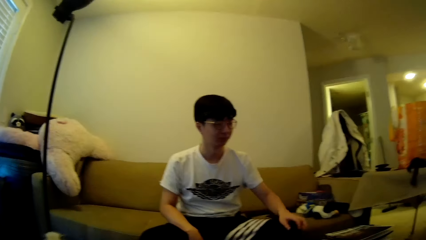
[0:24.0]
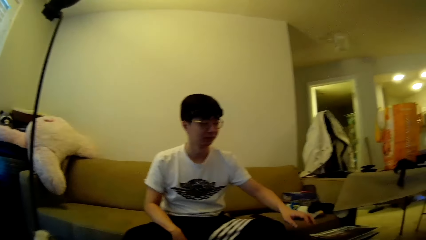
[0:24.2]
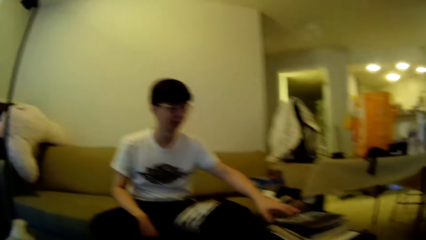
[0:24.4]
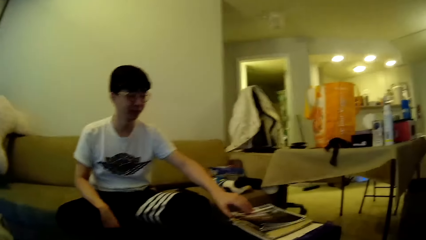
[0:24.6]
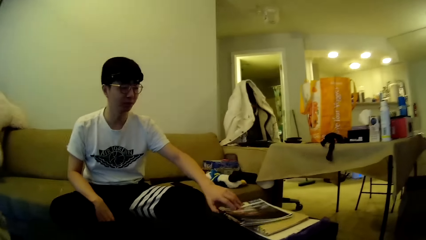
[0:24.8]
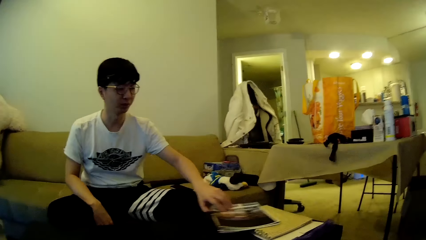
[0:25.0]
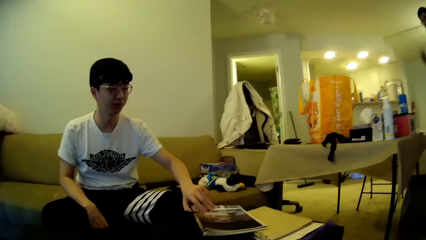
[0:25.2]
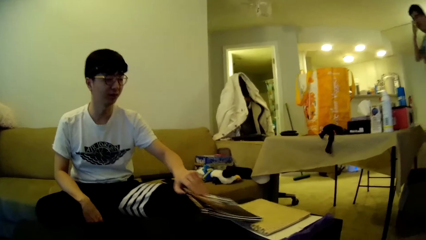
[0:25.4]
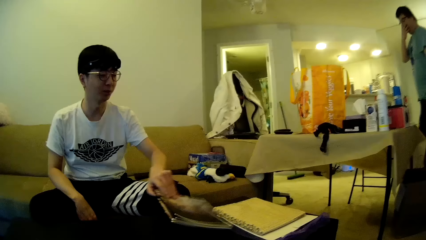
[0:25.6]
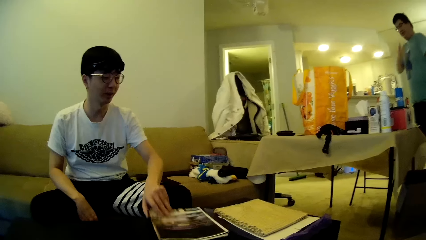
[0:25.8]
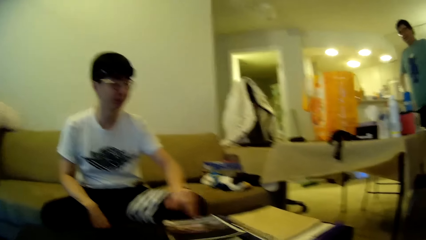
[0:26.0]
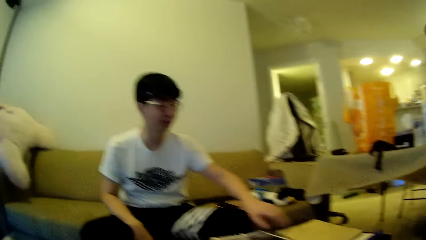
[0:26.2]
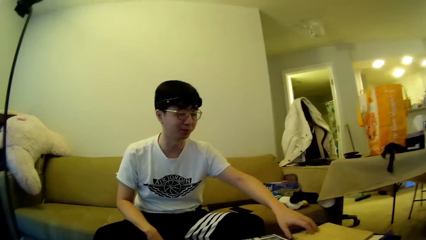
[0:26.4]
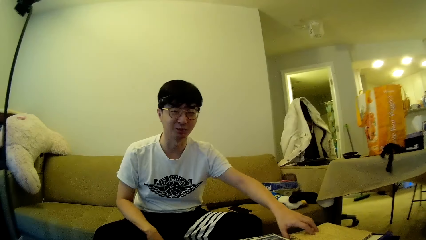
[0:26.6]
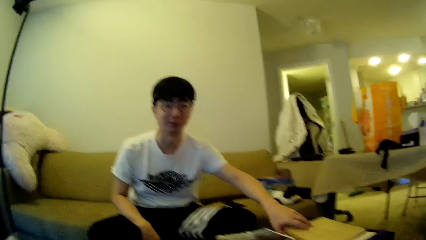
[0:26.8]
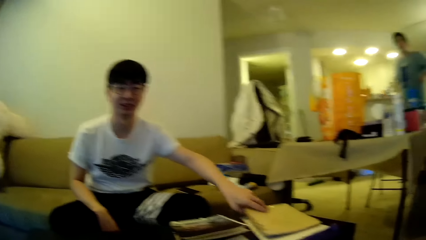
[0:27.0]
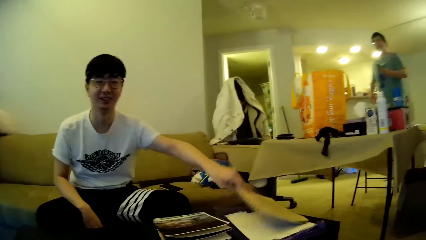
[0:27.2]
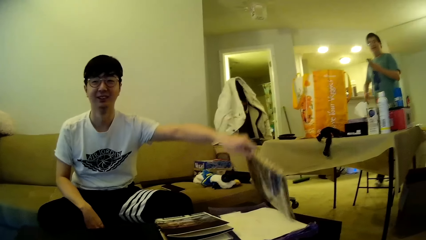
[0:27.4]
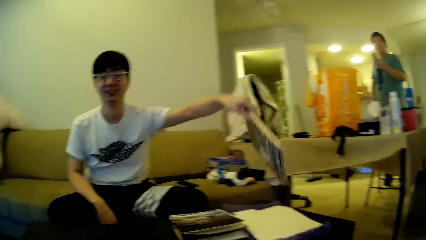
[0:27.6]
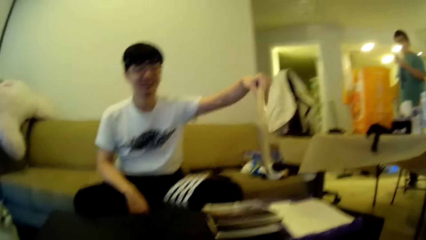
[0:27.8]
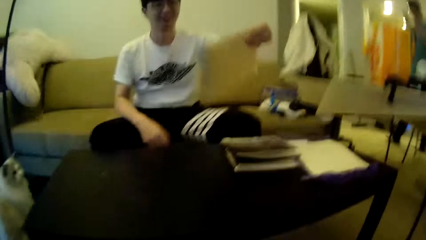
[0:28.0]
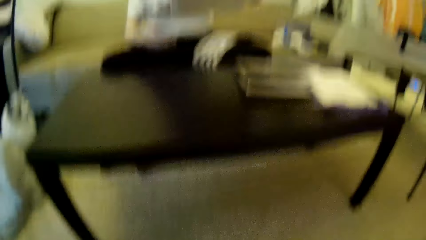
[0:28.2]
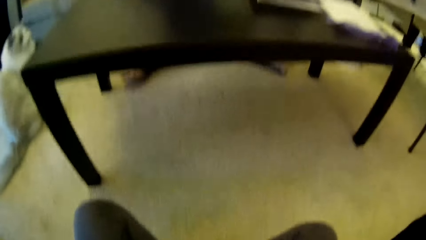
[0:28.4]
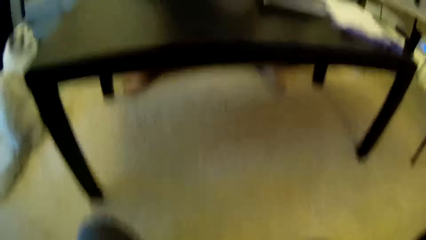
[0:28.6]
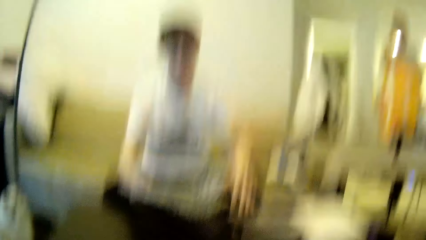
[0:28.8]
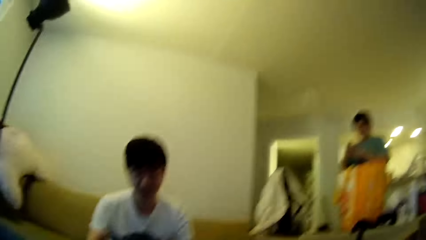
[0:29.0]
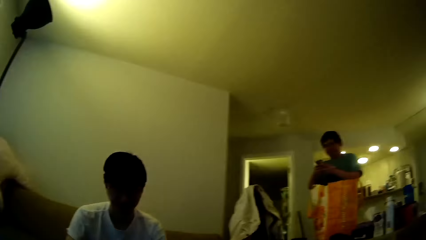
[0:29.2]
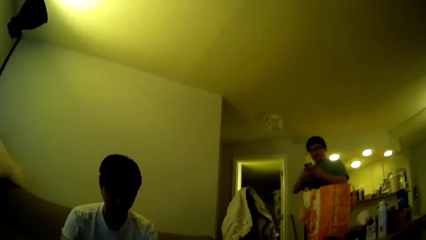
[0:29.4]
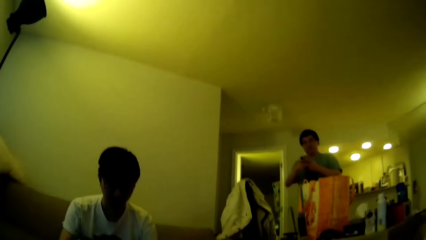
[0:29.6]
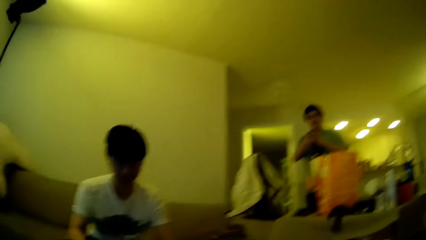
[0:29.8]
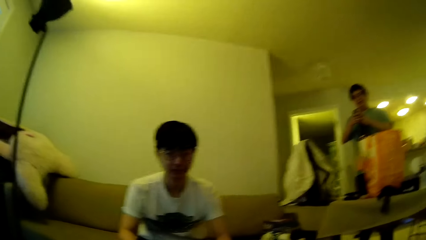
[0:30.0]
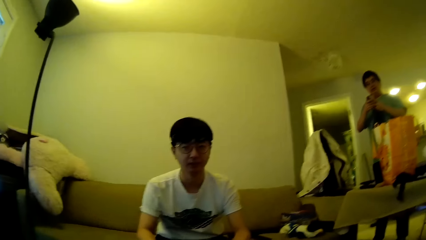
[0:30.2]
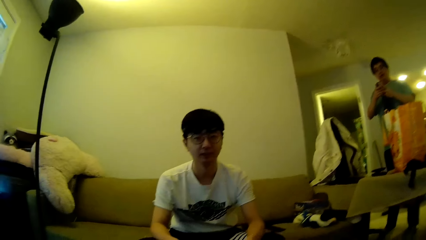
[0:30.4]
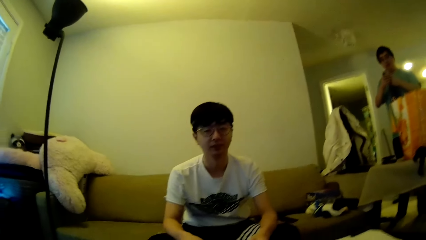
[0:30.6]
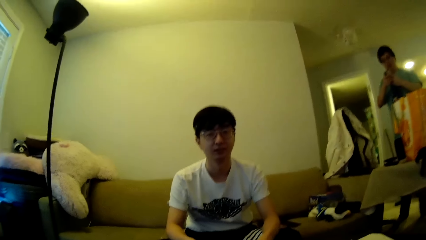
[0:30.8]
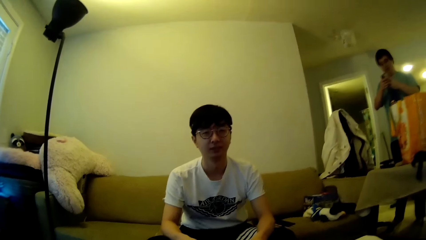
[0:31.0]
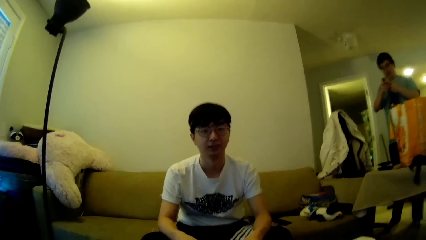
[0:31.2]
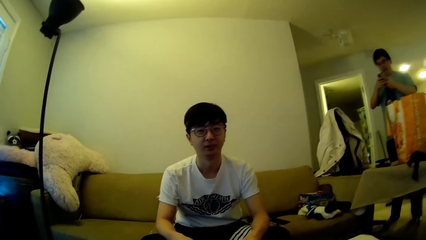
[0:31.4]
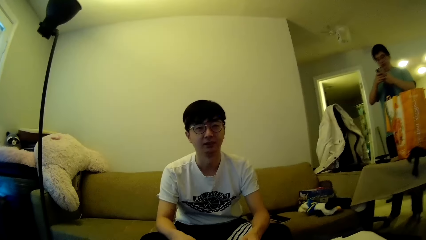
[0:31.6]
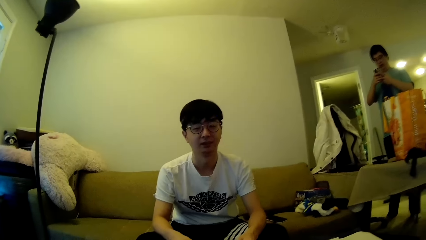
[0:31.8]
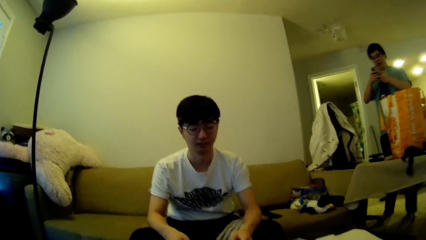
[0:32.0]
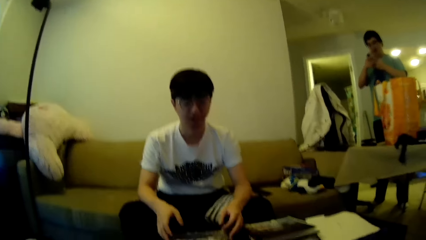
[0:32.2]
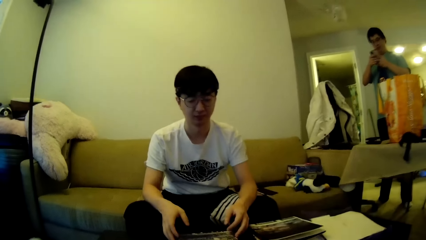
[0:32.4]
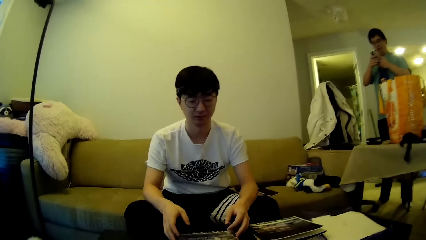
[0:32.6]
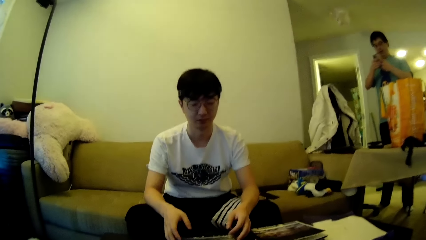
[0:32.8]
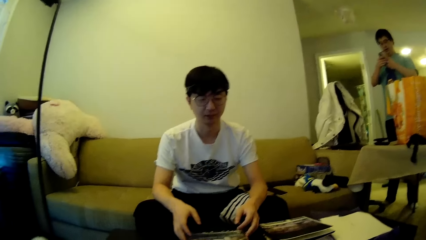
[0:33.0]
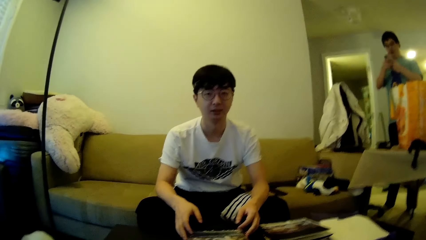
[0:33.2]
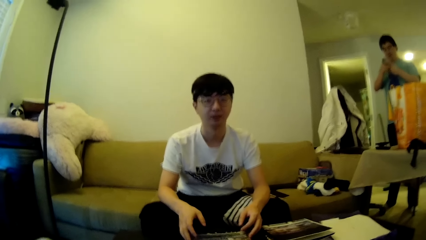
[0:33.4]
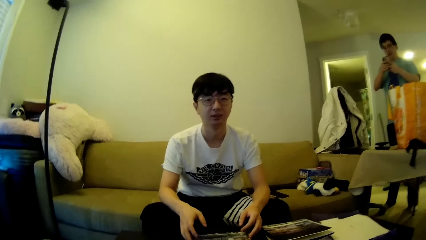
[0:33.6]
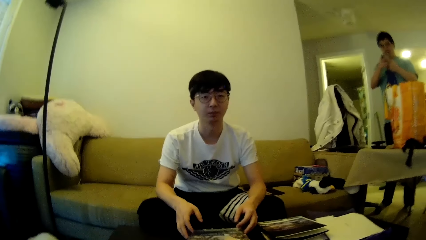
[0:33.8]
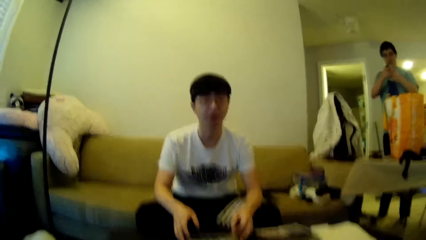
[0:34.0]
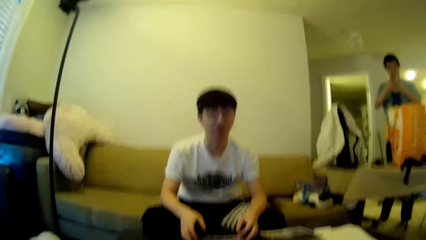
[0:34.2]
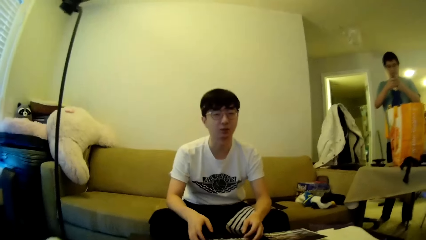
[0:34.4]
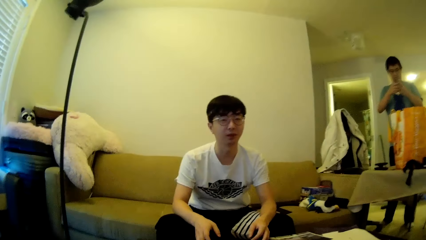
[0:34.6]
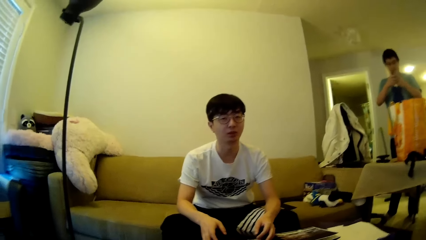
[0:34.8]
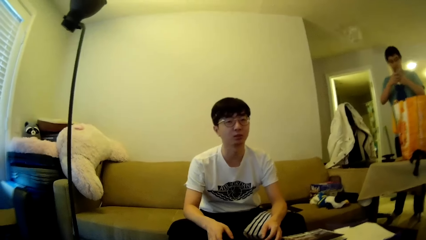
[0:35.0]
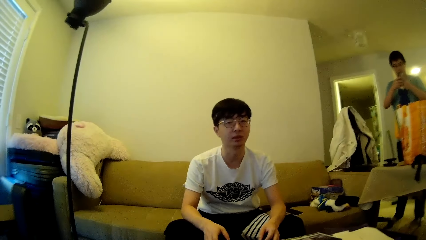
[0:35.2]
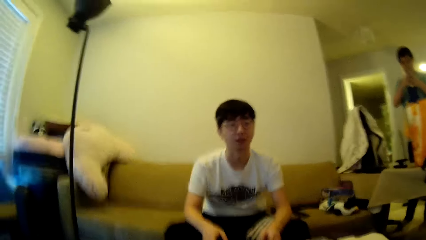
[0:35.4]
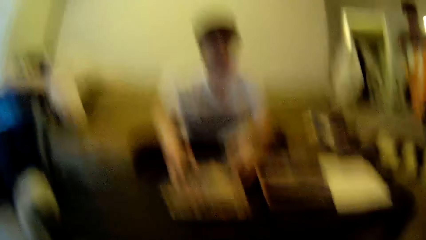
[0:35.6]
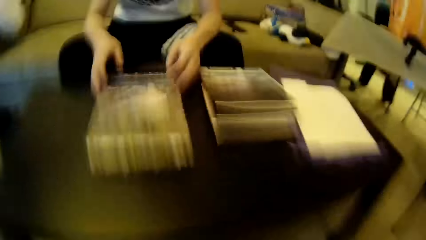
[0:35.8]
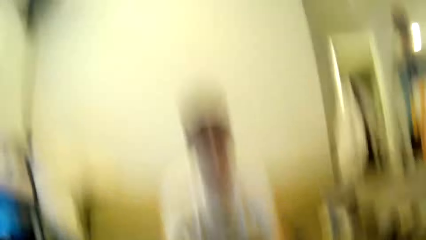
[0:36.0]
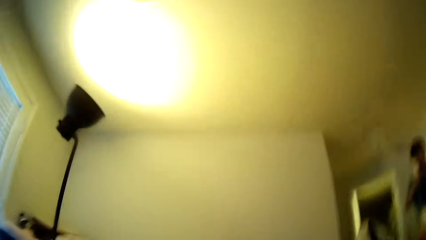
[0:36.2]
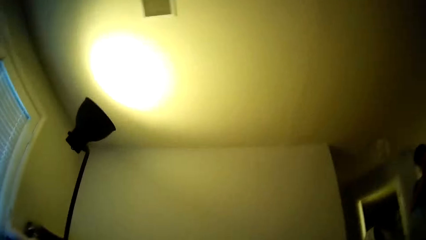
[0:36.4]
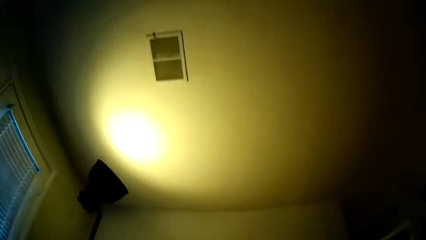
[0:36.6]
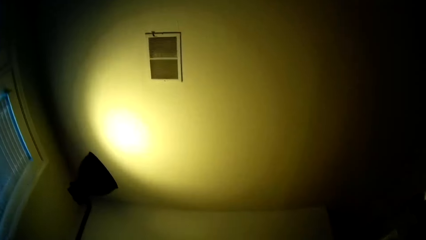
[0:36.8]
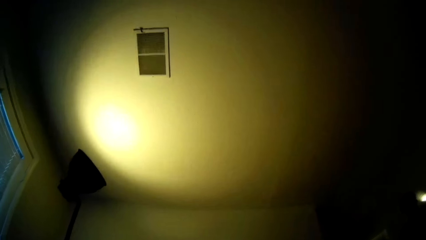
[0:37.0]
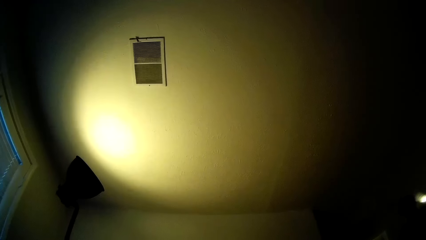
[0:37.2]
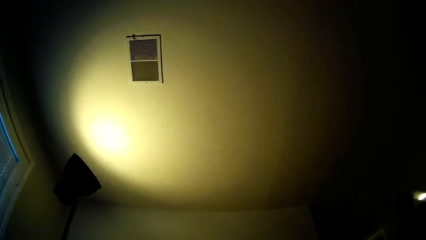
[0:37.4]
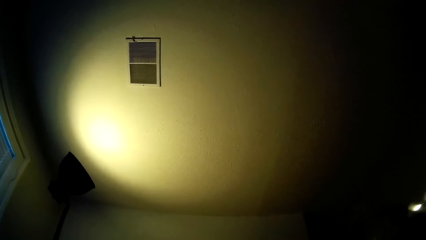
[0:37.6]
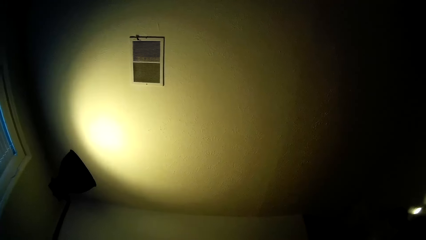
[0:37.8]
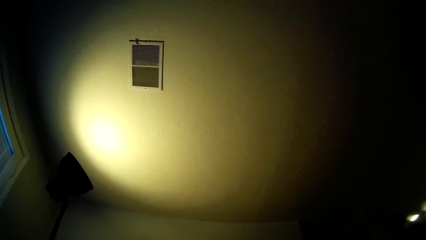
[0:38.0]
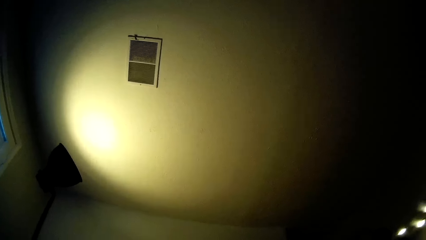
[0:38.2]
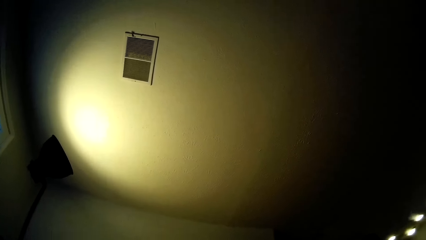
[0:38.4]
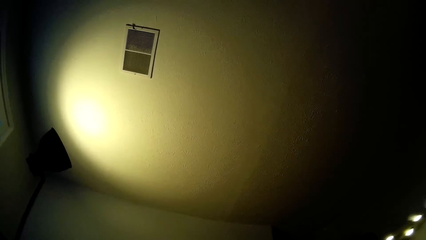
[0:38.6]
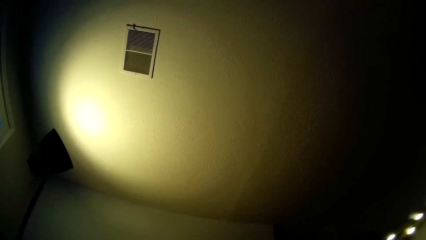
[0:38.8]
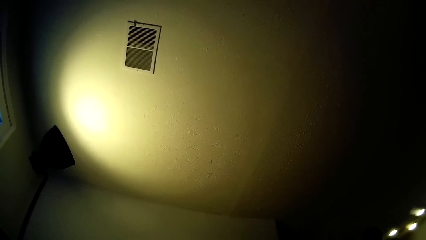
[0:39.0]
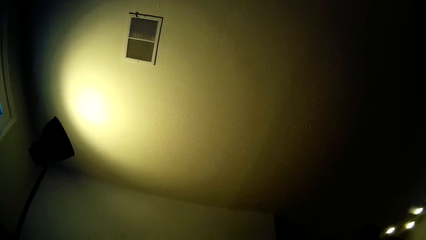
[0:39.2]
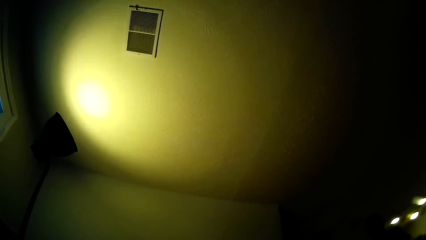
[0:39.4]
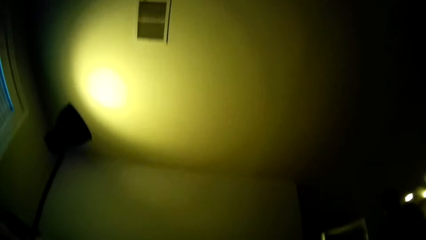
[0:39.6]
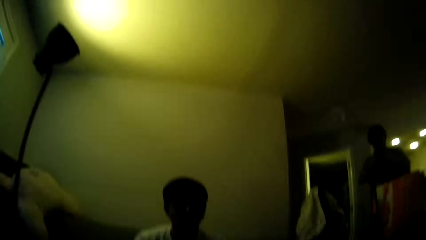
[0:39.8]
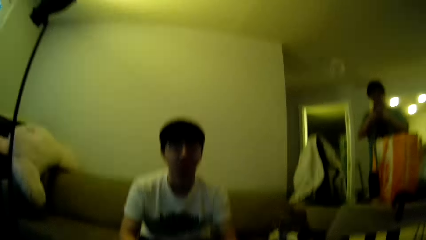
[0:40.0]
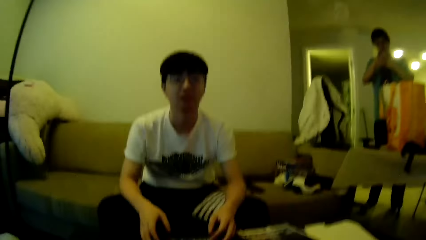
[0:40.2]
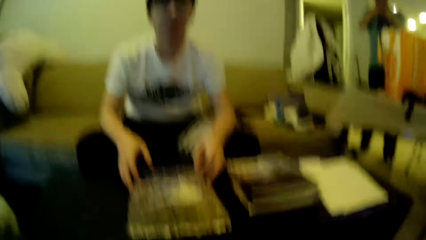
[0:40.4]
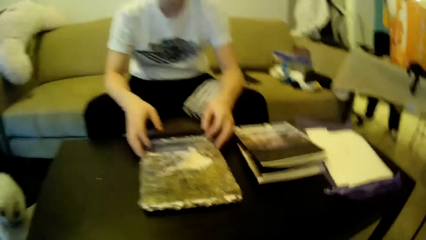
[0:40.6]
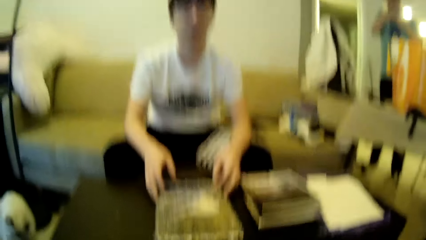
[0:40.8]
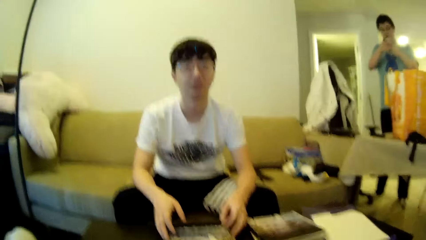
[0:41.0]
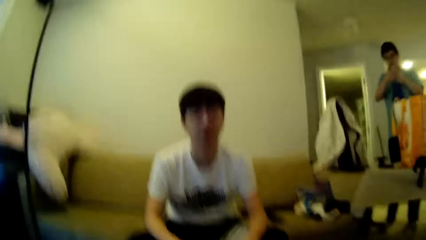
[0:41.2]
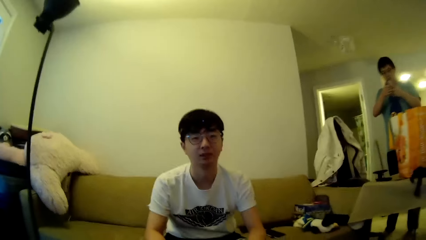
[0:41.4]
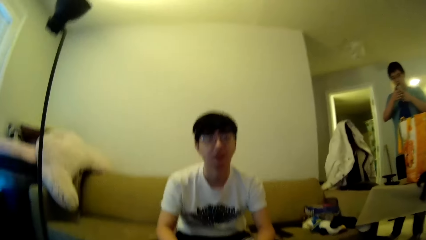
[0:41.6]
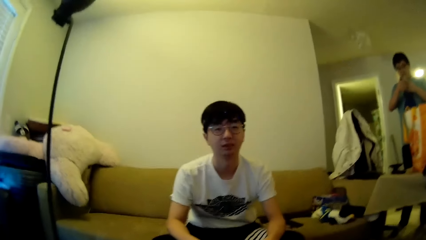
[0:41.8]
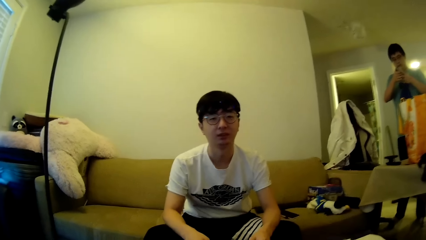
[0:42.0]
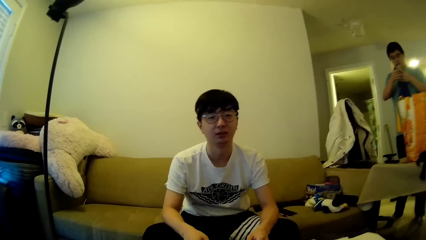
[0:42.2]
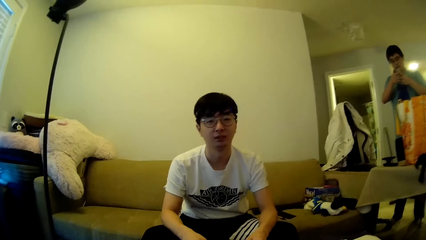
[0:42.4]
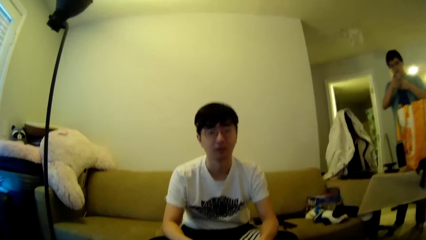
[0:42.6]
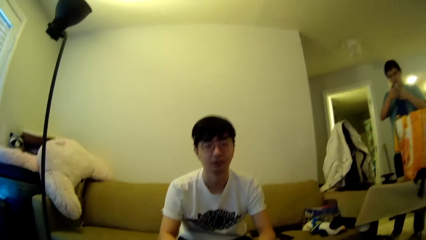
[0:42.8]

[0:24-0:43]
A man moves the hand. The man picks up the book. The man adjusts puzzle patterns on the table. Another man wipes the face using the right hand, steps forward and drops the right hand. The first man picks up the book and adjusts the puzzle patterns on the table. The other man operates a phone. The camera wearer looks around. The first man looks around. The camera wearer looks around. They look towards the ceiling. They look towards the first man.
